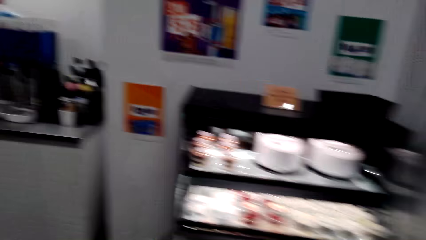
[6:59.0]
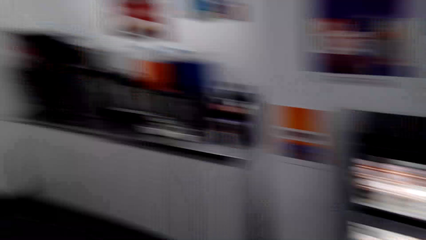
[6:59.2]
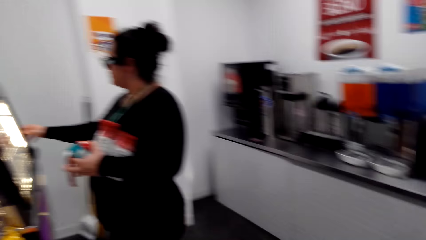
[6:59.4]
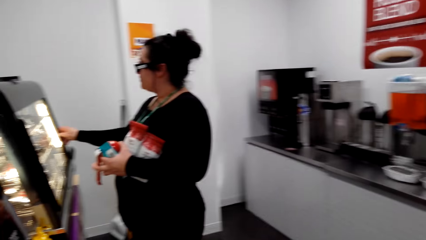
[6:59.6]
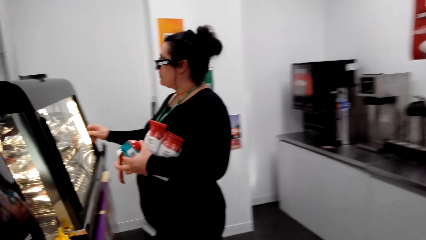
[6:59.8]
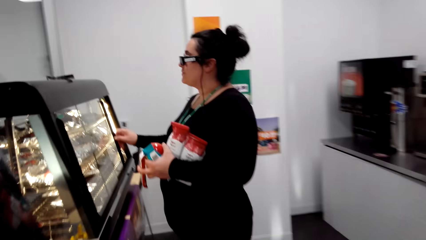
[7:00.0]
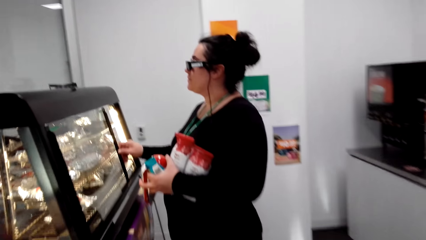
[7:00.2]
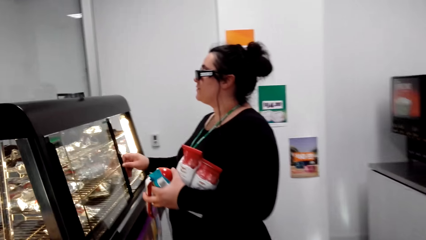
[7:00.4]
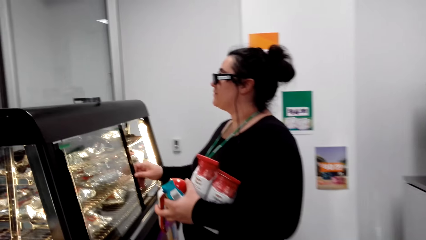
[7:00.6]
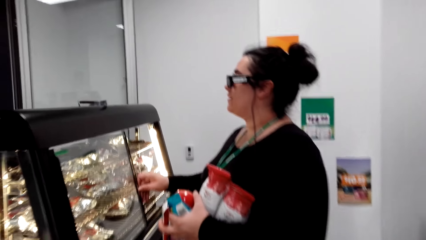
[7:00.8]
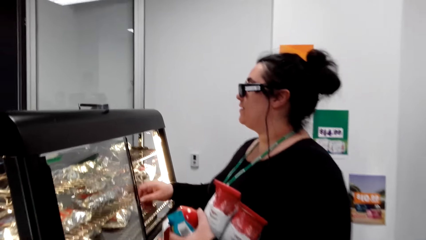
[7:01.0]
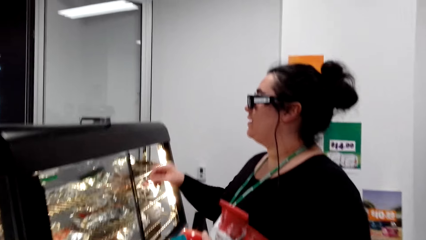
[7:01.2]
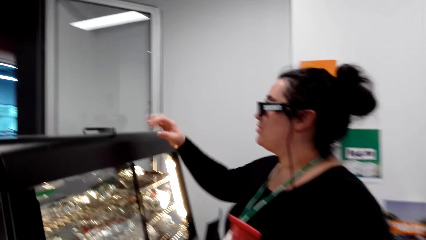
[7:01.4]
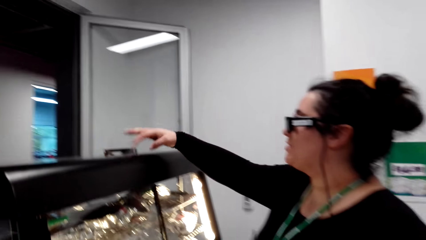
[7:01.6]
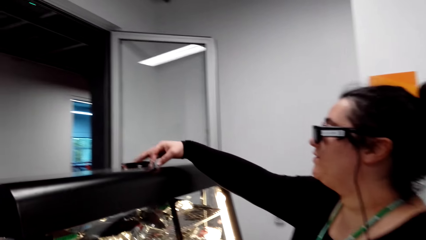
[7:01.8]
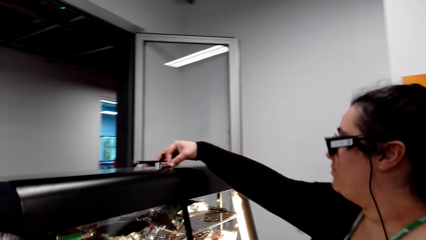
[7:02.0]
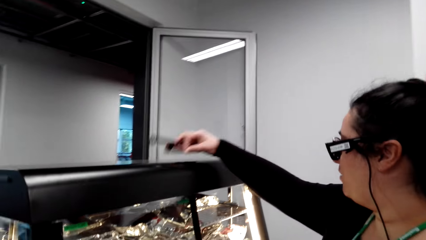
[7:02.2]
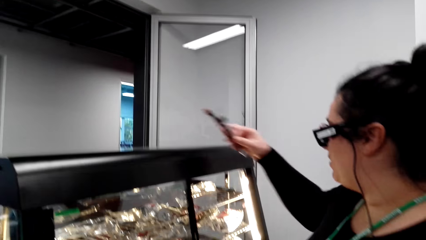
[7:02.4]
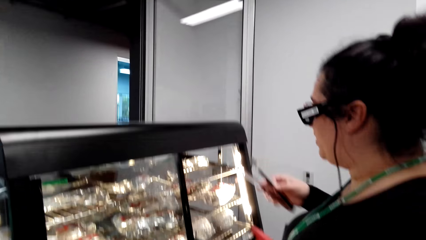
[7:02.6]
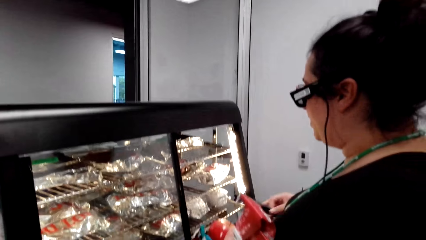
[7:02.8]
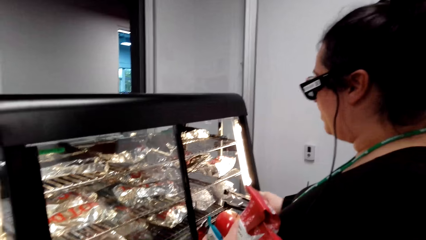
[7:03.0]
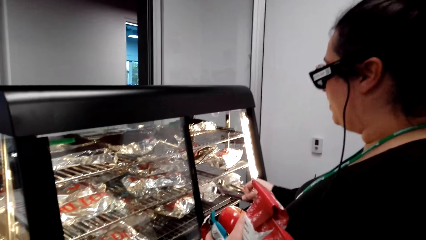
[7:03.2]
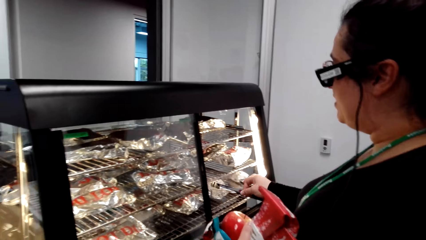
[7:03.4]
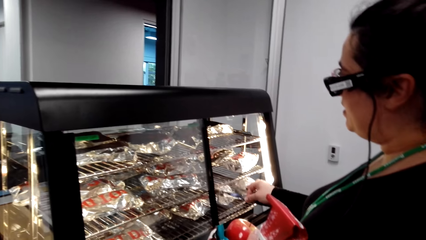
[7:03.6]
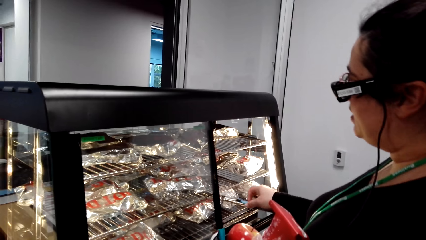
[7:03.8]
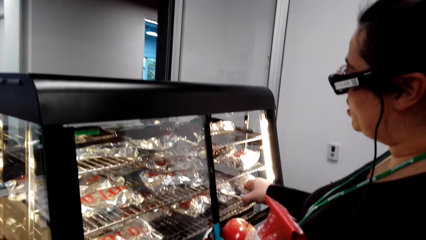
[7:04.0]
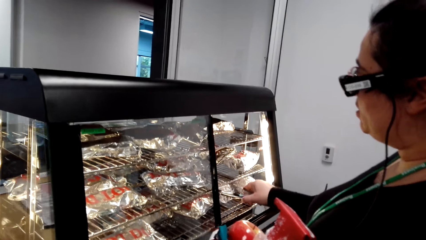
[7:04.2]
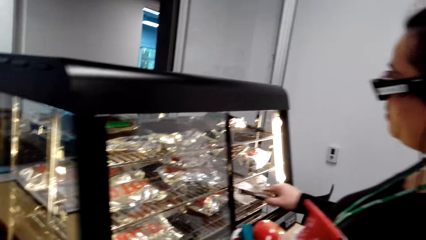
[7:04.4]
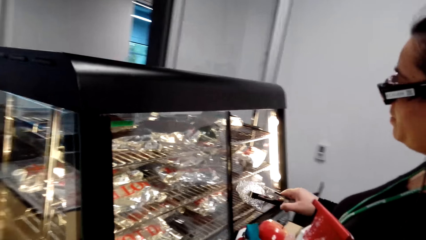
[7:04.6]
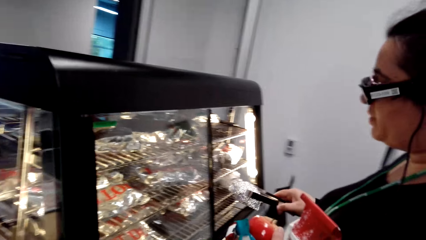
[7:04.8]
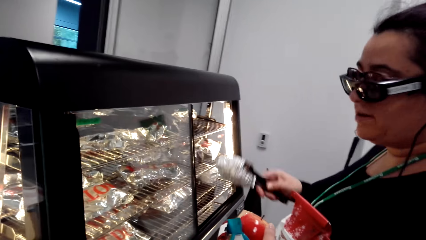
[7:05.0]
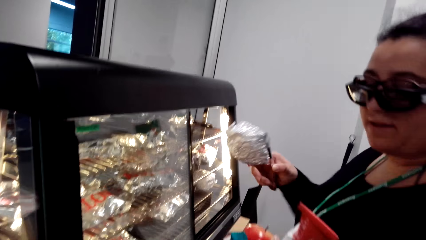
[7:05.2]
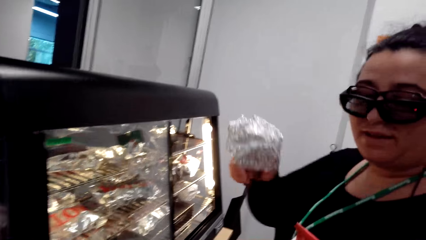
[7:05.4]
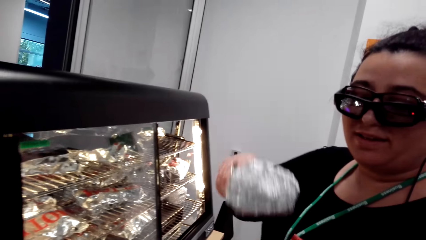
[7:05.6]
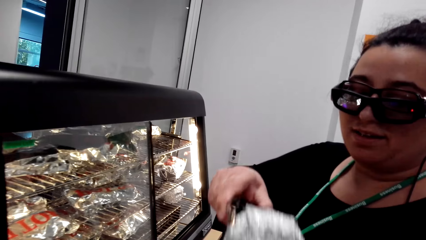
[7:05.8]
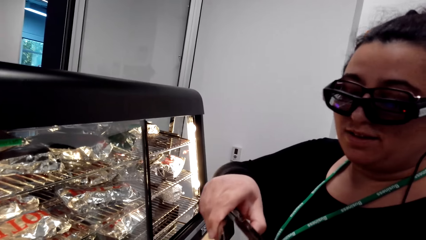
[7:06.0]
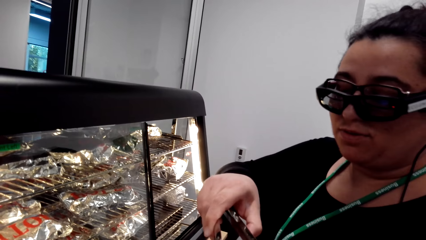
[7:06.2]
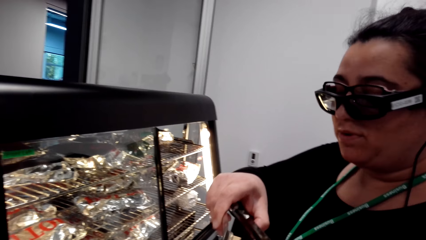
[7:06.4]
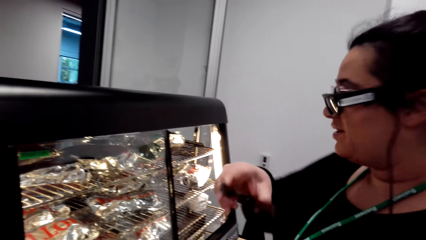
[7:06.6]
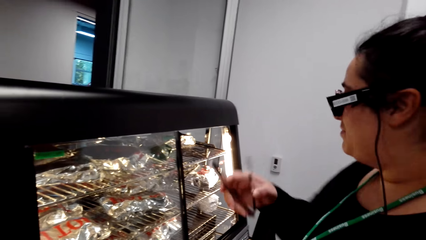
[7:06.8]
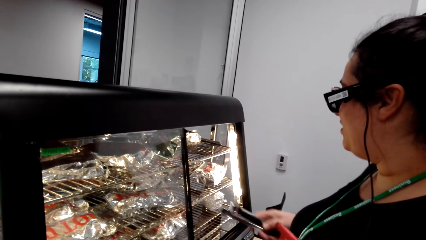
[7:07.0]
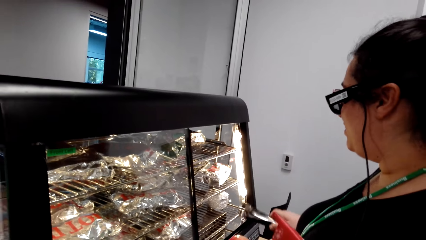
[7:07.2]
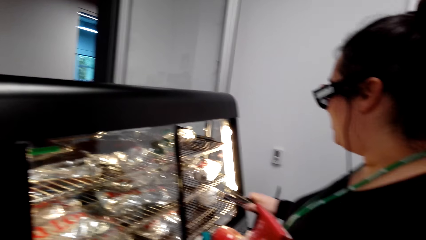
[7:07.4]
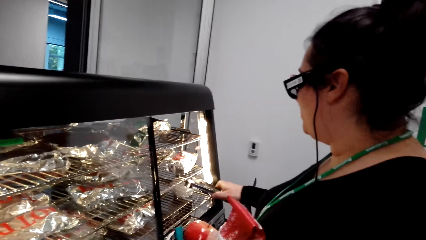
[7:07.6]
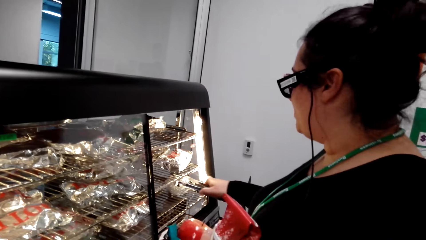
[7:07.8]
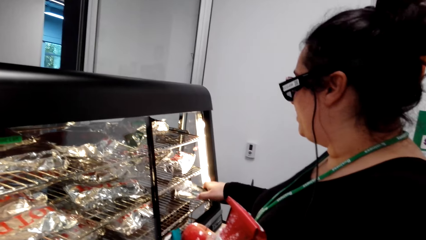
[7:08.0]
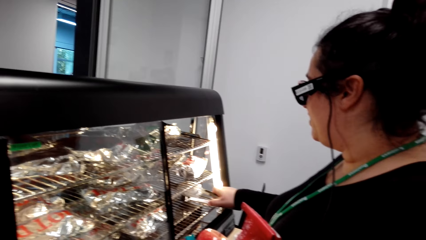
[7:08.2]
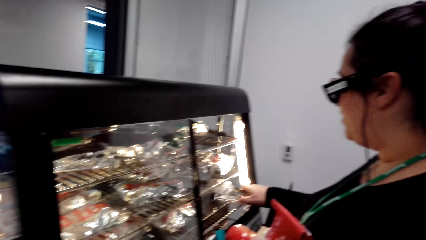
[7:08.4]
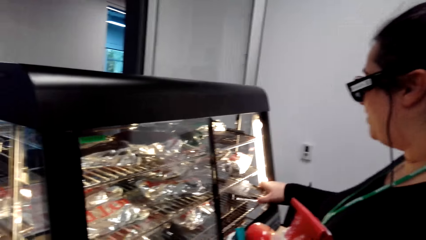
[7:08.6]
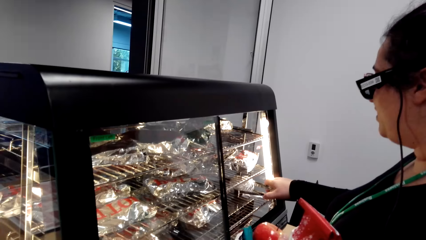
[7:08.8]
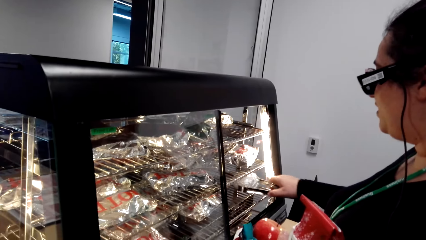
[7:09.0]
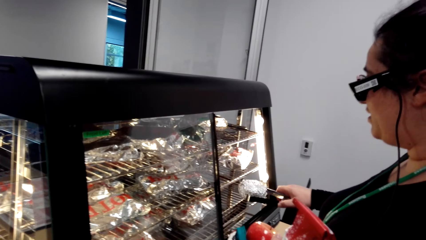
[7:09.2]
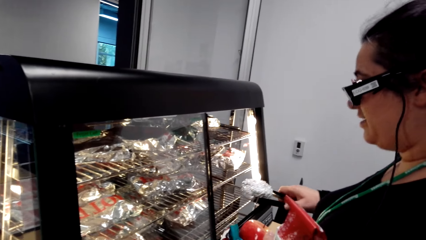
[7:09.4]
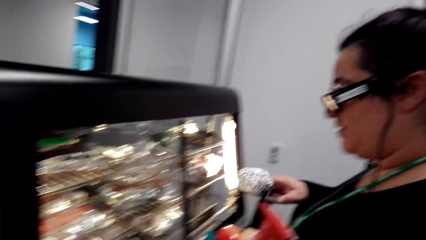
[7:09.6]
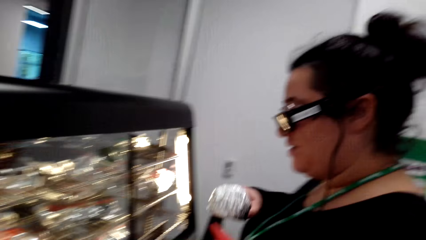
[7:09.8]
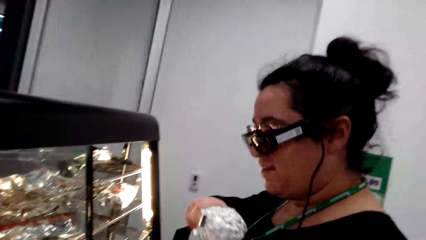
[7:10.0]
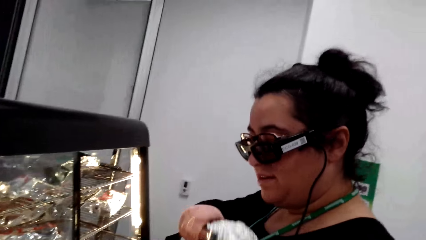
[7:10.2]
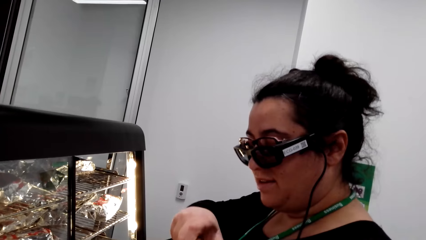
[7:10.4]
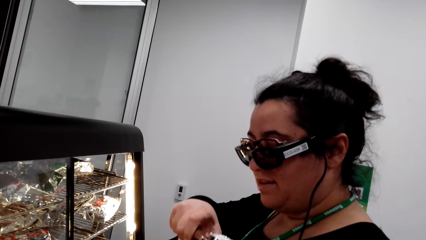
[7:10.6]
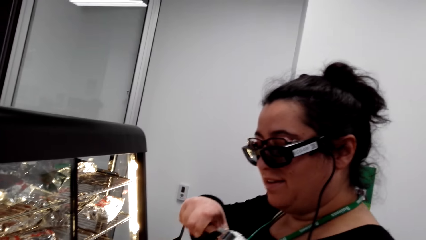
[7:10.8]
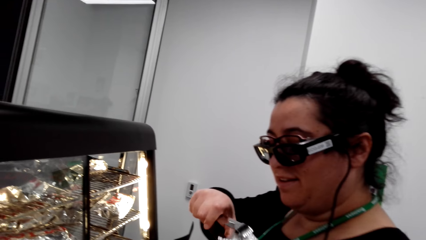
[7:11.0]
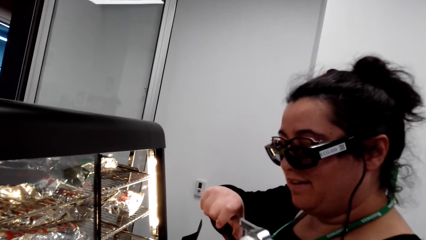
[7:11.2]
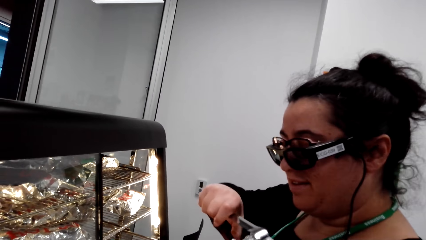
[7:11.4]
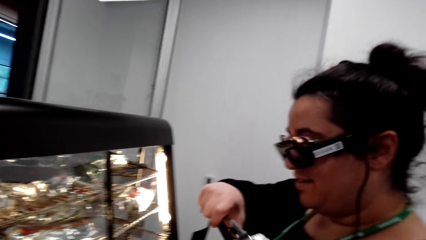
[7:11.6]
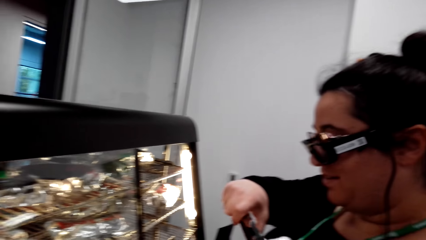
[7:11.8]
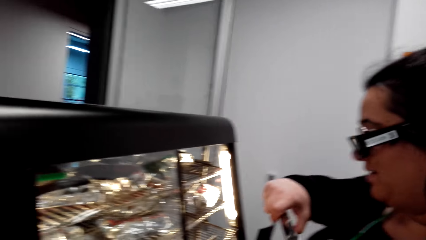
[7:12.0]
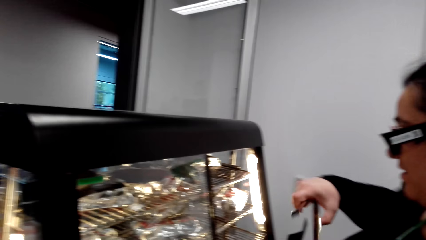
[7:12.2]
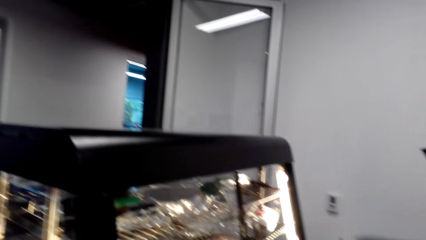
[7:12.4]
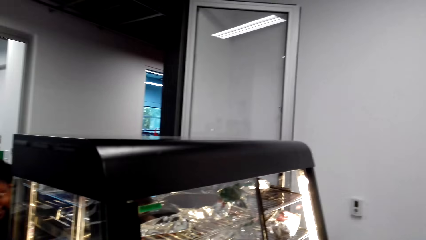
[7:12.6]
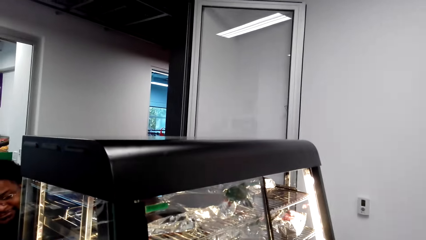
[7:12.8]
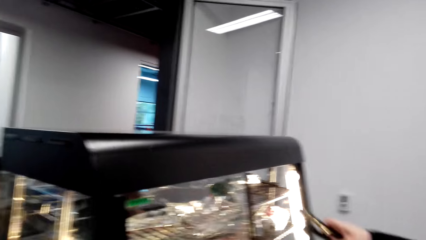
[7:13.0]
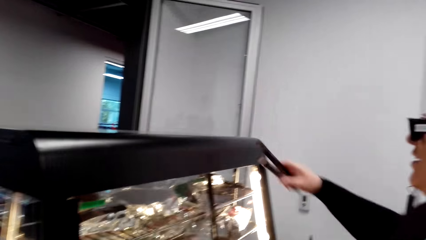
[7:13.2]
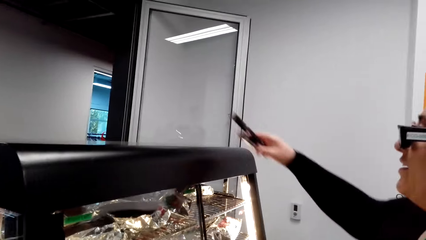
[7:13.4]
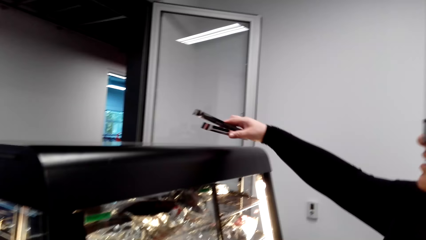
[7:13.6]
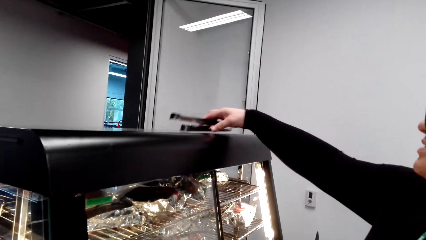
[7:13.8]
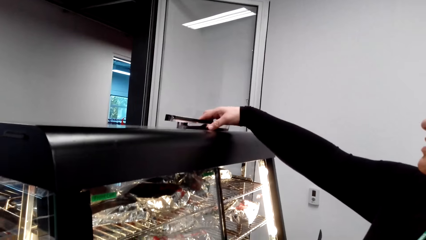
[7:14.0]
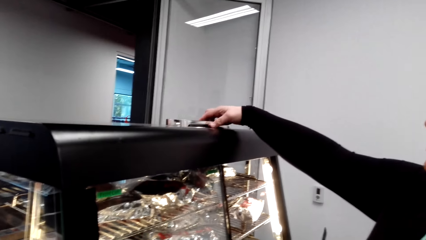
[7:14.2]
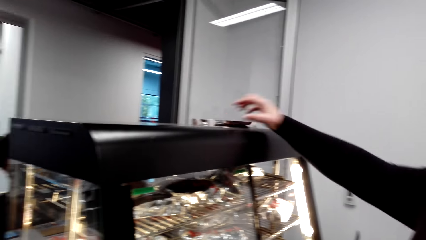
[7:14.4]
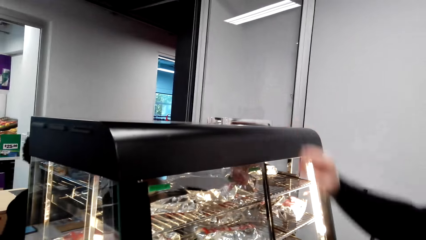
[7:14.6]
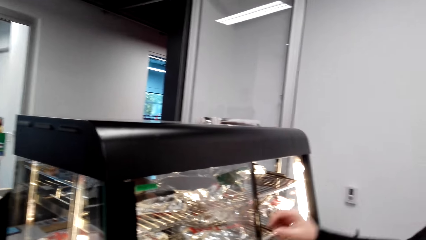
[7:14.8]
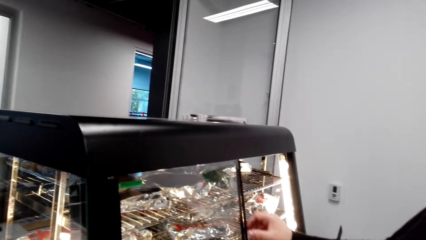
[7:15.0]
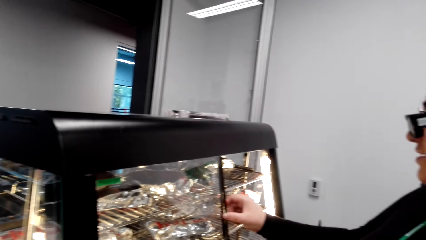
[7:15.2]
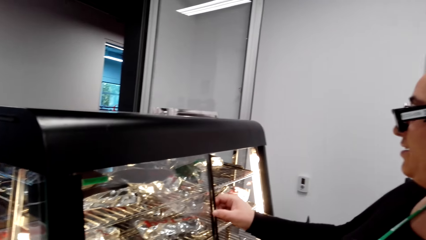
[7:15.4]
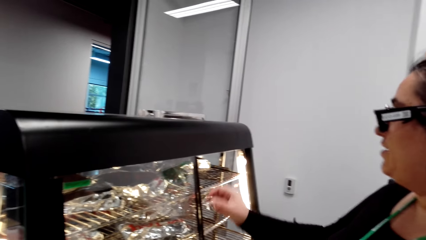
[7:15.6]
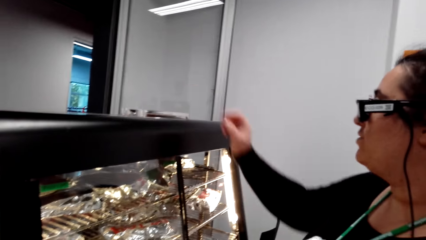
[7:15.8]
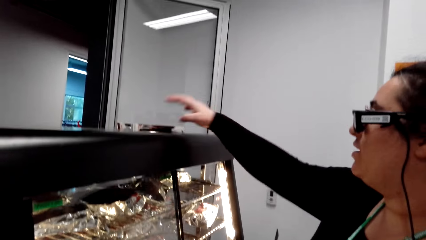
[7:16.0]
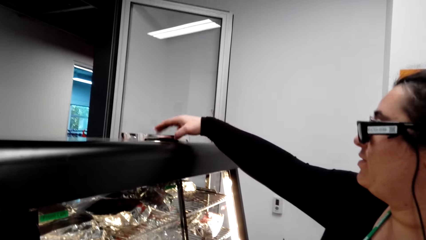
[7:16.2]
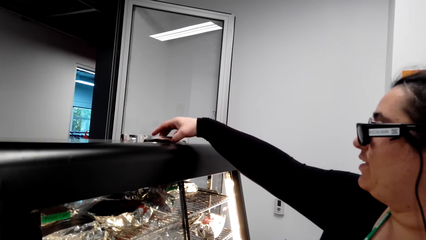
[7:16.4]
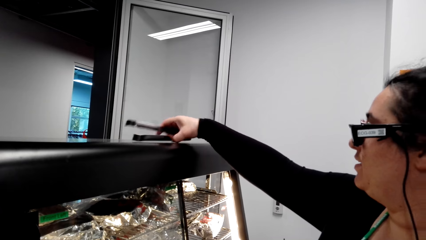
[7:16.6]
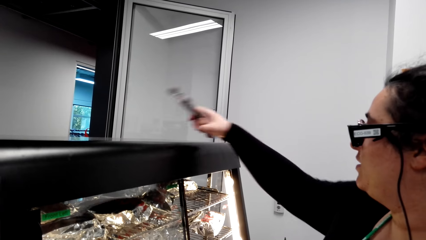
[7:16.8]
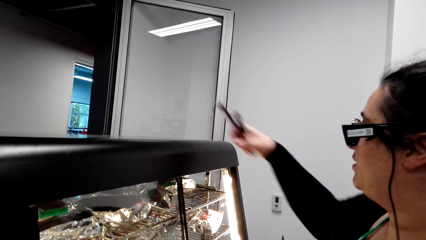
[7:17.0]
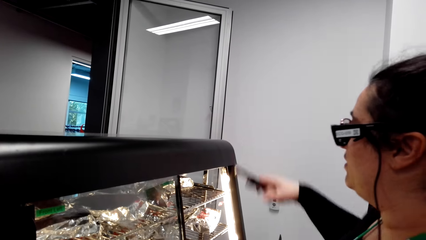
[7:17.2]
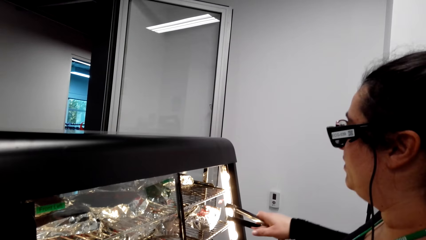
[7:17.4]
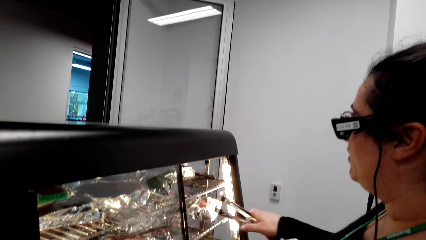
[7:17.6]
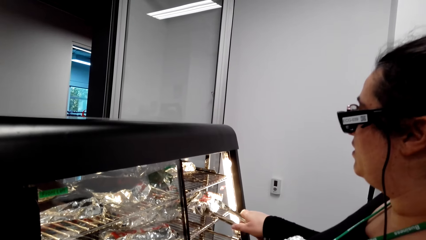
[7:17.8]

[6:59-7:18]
A woman slides a glass door. The woman opens the hot dog shade. The woman picks up kitchen tongs. The camera wearer looks around. The woman picks up something with the kitchen tongs. The woman gives the camera wearer something. The camera wearer picks up something from the woman. The woman picks up something with the tong. The camera wearer picks up something from the woman. The woman gives the camera wearer something. The woman places the kitchen tongs on the hot dog shade and holds the door. The woman picks up the kitchen tongs.
